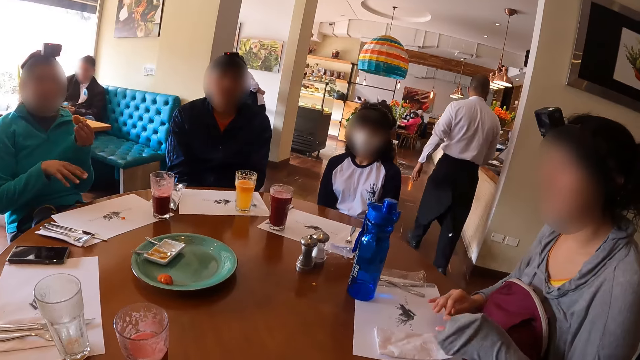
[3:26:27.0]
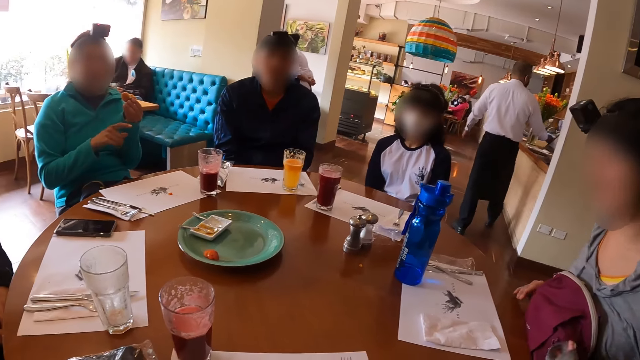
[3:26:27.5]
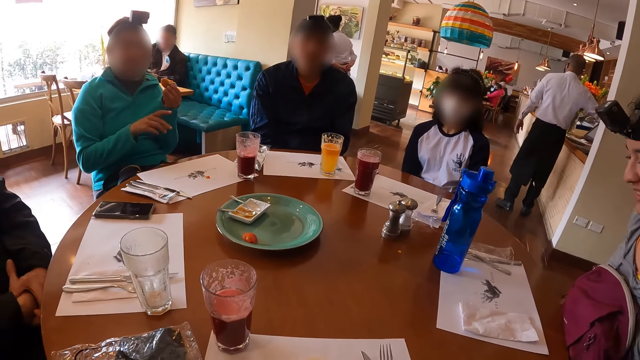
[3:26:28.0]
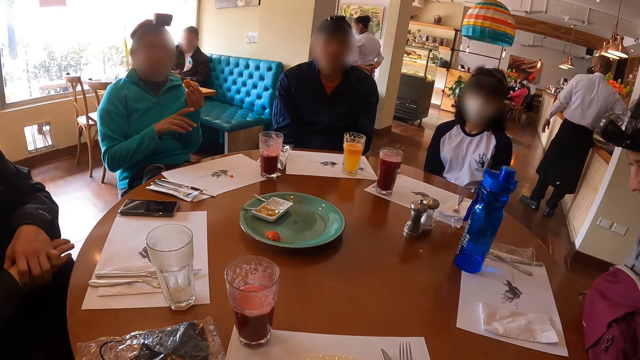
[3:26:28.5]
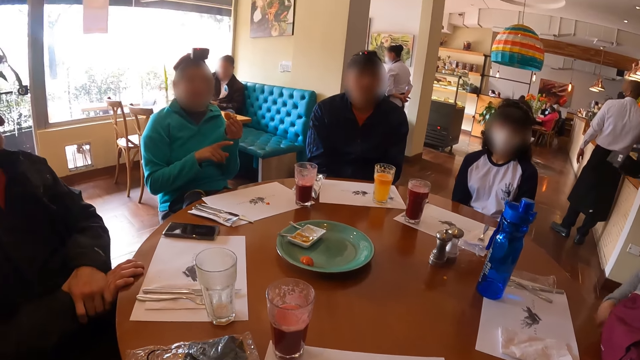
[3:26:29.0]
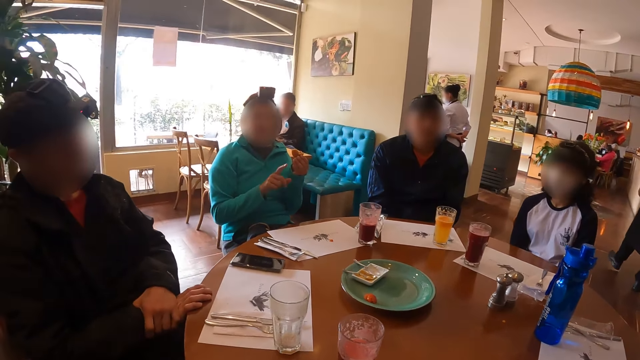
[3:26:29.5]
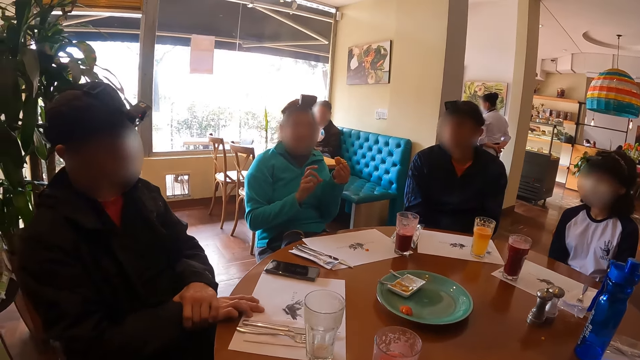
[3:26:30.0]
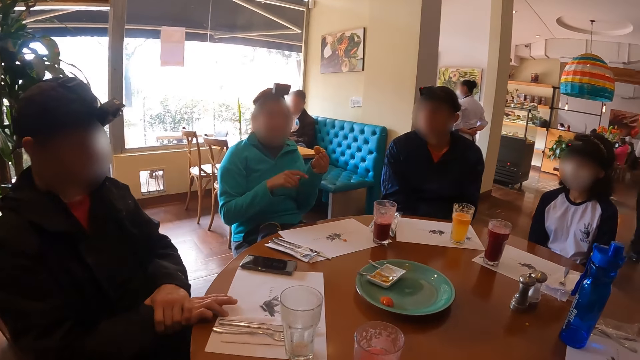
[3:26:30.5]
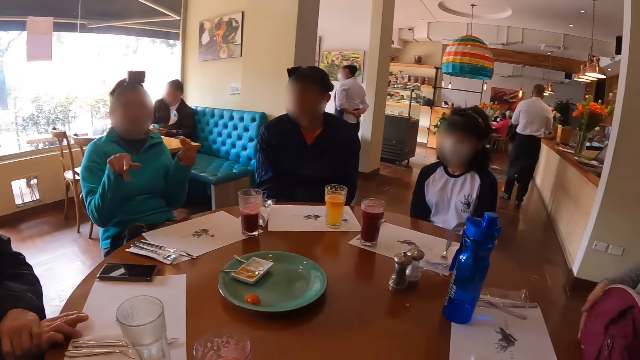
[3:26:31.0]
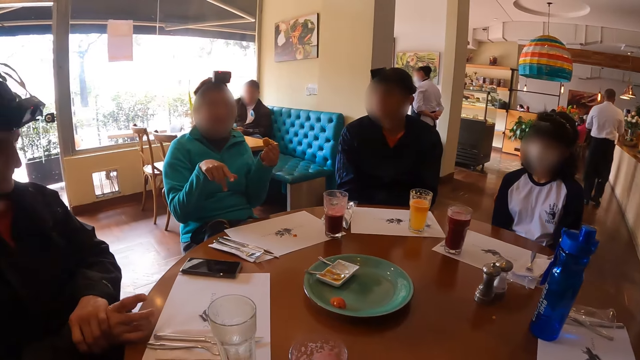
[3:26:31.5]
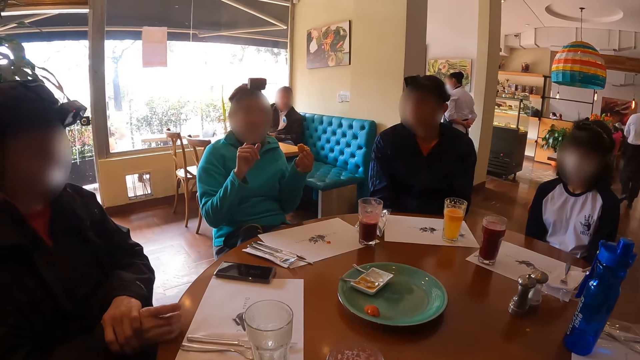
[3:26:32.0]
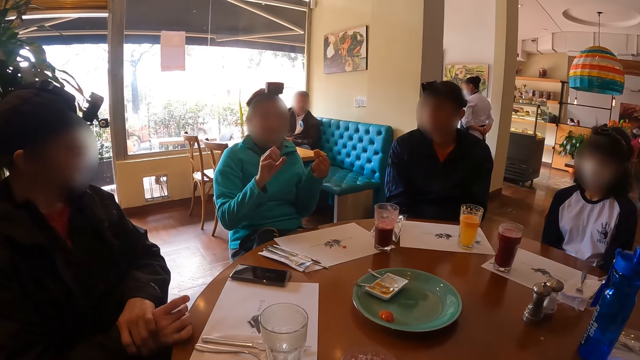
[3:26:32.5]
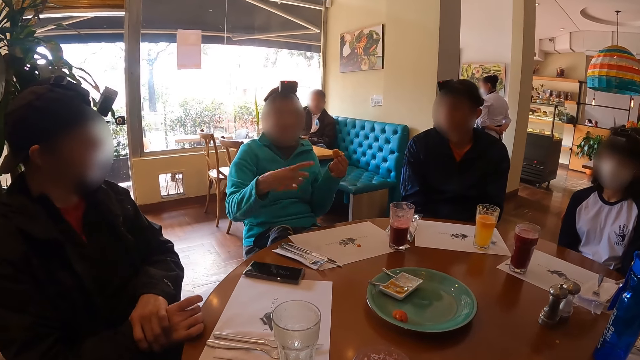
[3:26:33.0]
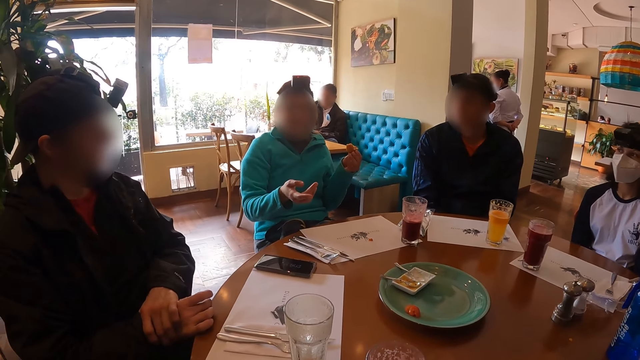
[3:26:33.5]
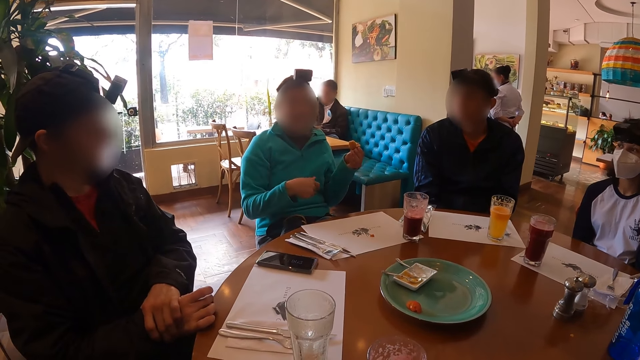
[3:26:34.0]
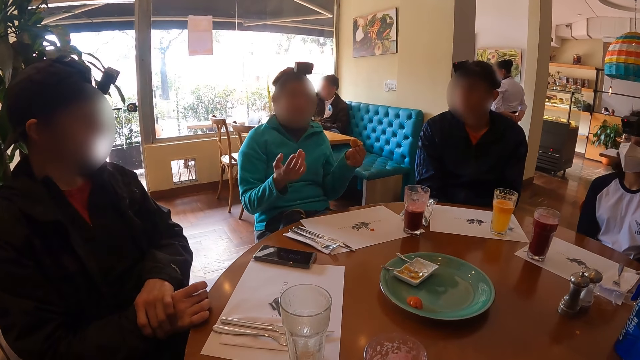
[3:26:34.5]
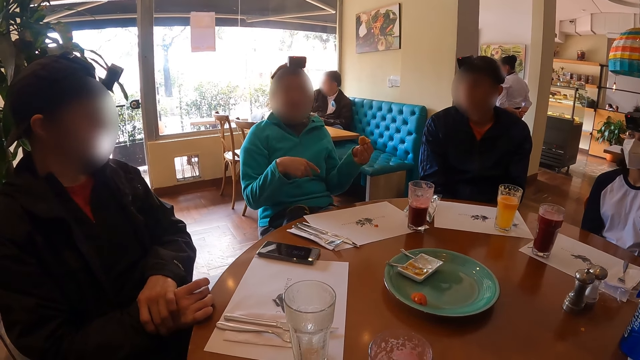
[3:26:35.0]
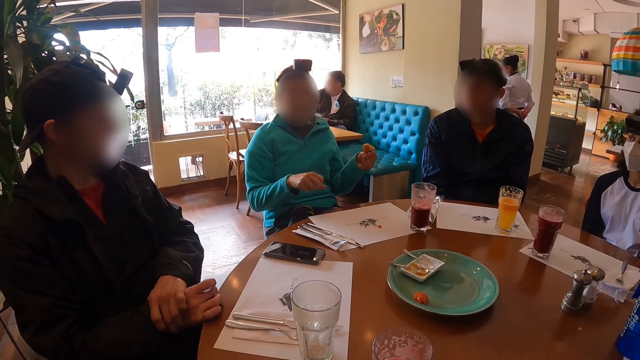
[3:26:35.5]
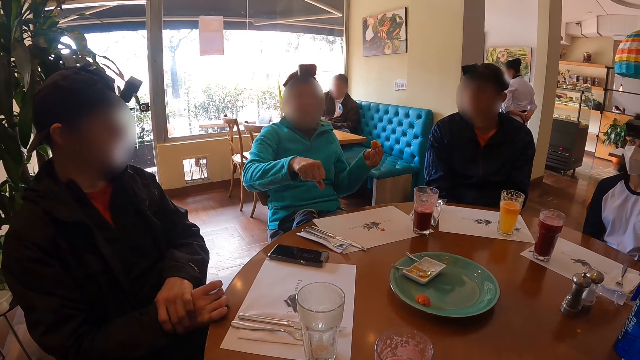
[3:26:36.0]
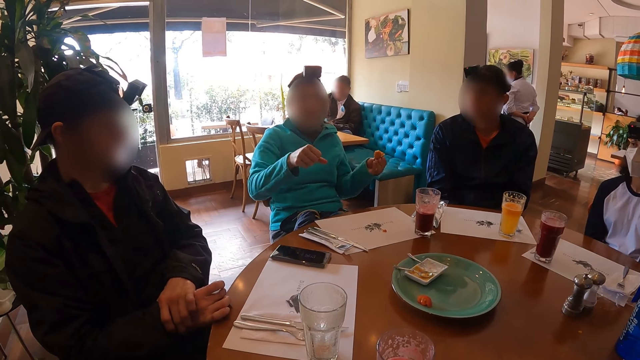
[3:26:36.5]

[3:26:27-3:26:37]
A man moves the hand. Another man touches the table. The first man moves the hand.

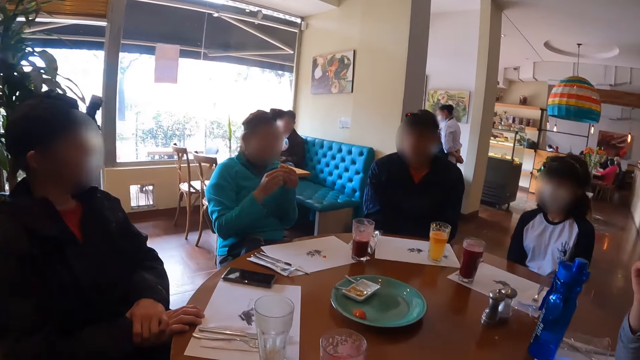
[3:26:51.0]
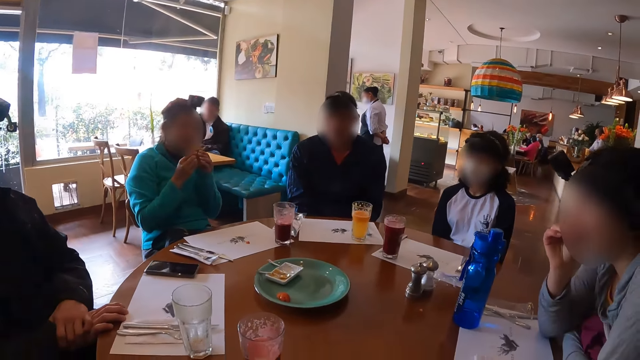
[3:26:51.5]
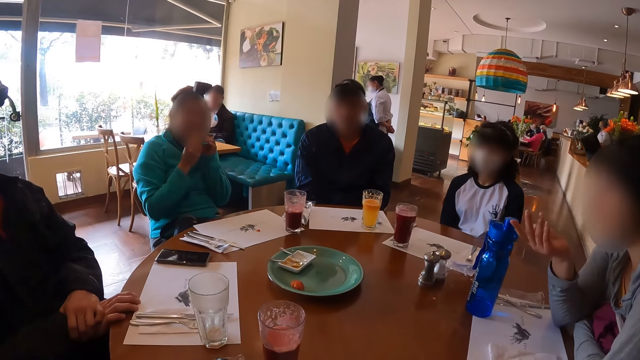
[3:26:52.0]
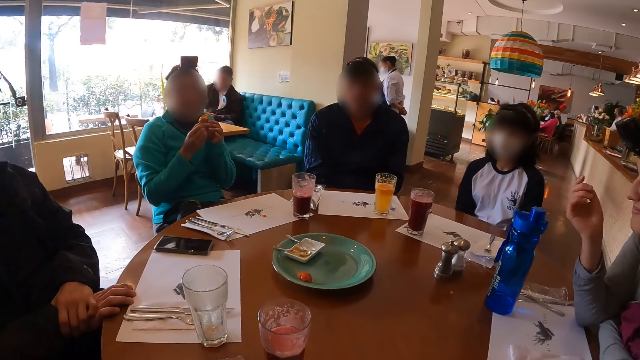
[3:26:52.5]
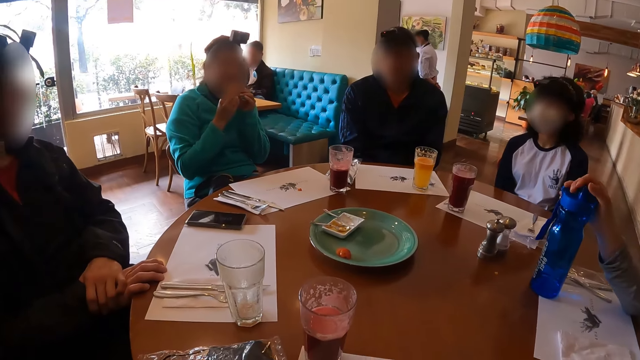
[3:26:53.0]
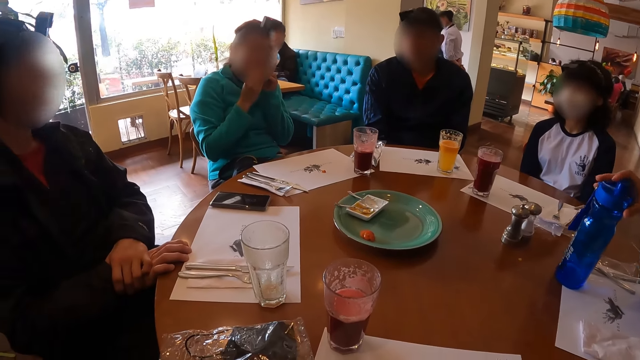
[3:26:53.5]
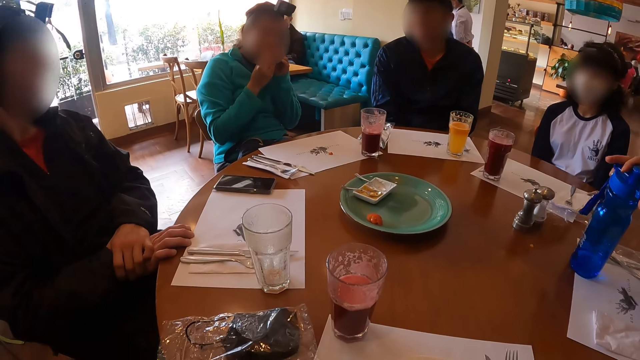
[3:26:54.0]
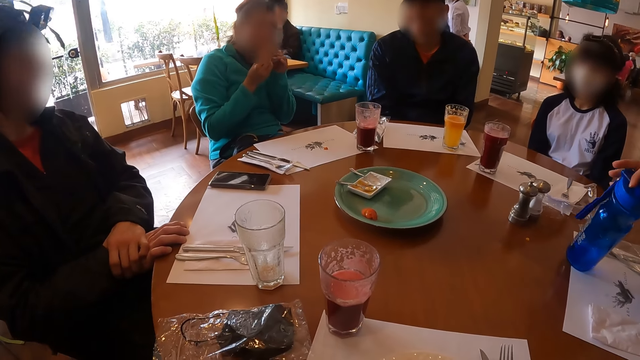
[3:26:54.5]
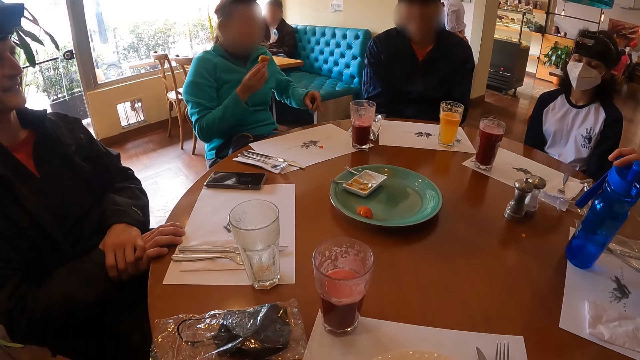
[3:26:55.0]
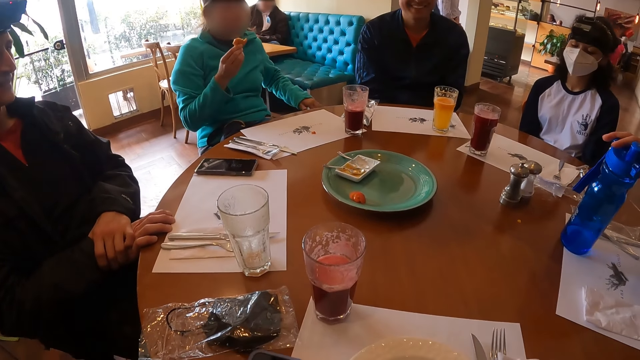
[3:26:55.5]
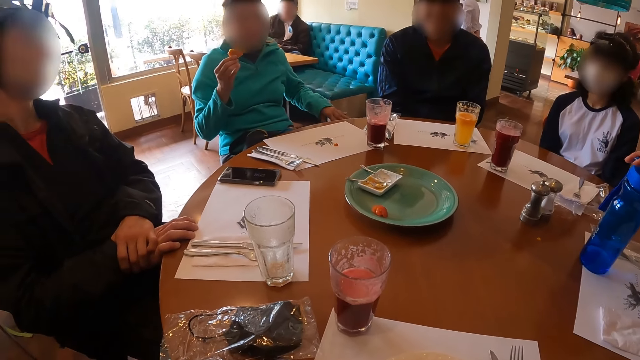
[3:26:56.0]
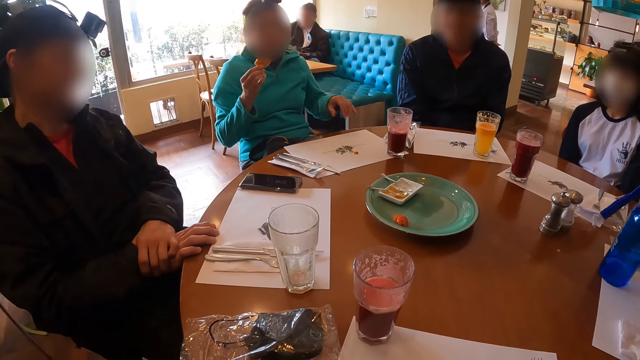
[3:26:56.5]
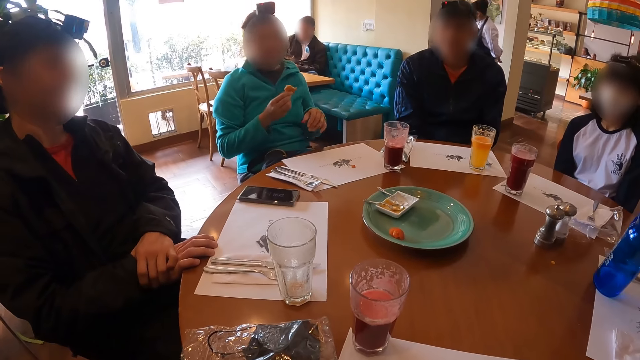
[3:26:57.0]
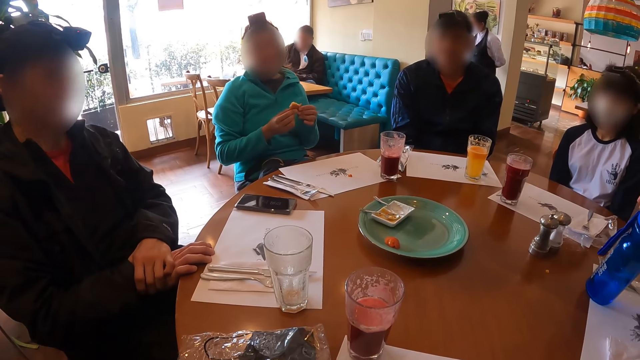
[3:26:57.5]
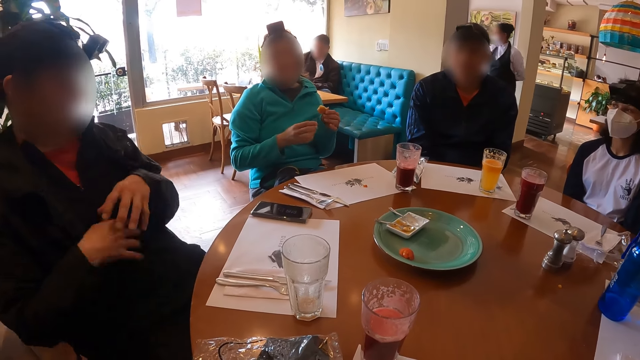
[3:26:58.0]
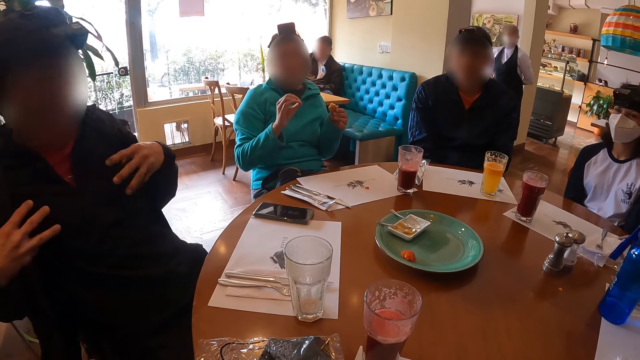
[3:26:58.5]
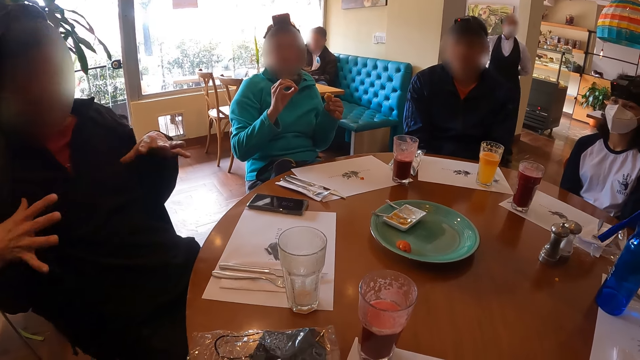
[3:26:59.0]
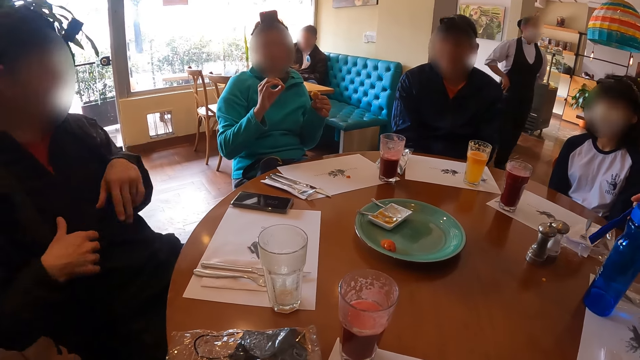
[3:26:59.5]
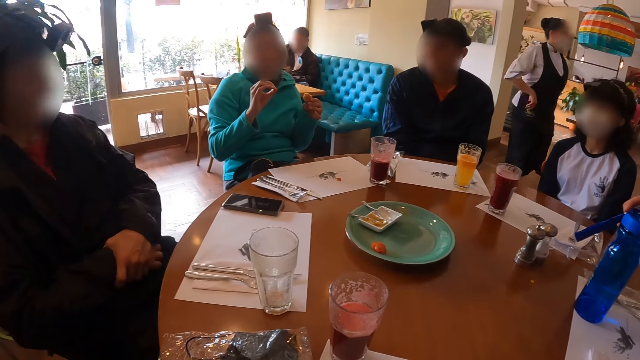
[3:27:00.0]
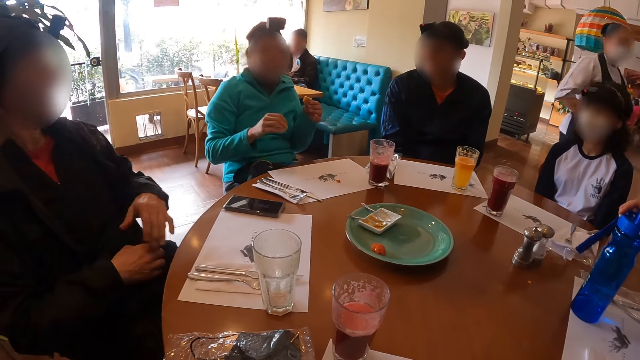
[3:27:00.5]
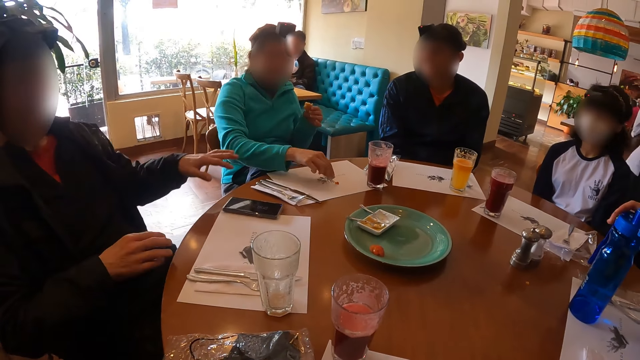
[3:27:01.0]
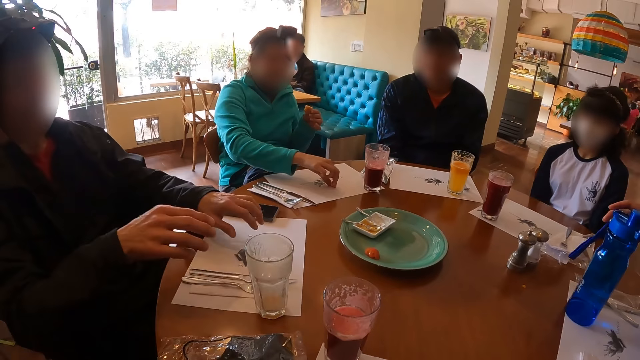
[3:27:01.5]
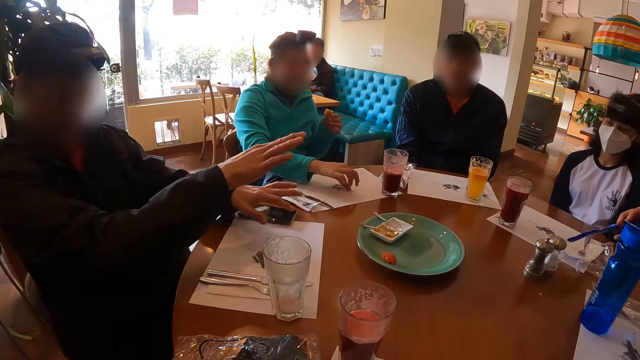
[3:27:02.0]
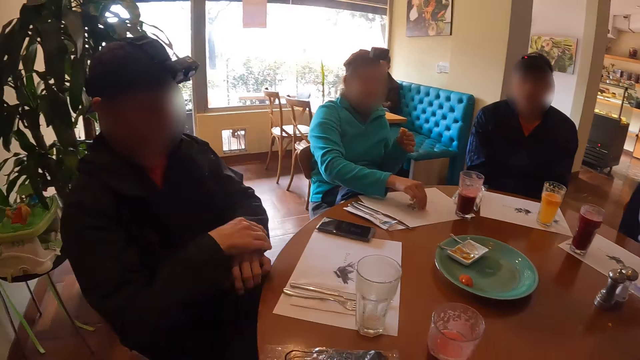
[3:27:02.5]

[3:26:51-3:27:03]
A woman moves the hand and touches the bottle. A man drops the hand. Another man moves the hands.
